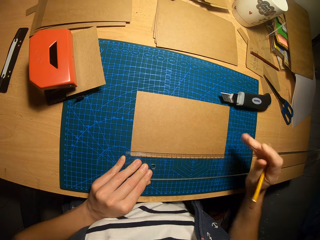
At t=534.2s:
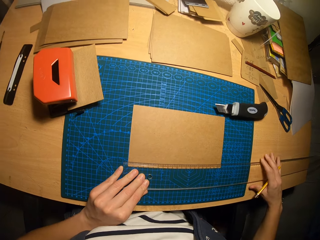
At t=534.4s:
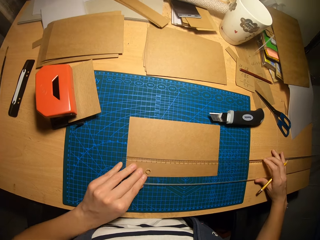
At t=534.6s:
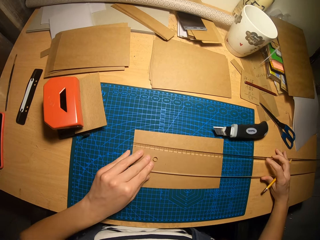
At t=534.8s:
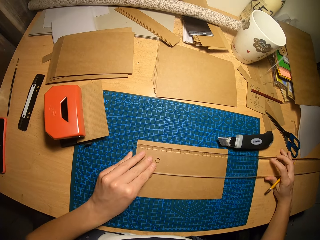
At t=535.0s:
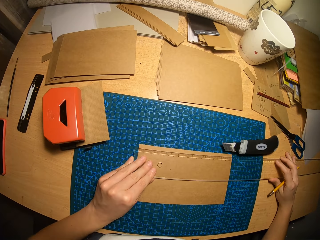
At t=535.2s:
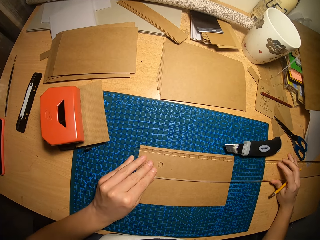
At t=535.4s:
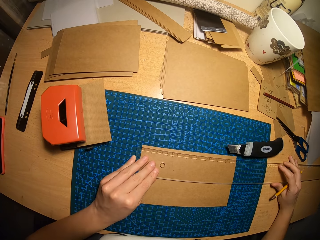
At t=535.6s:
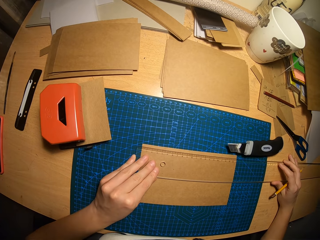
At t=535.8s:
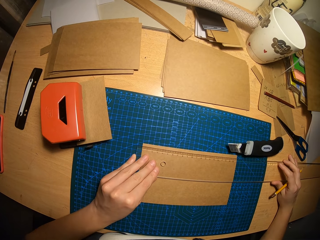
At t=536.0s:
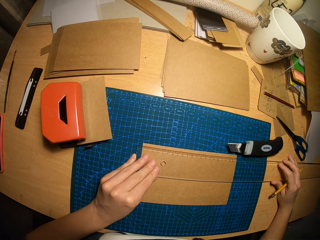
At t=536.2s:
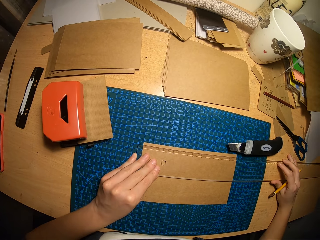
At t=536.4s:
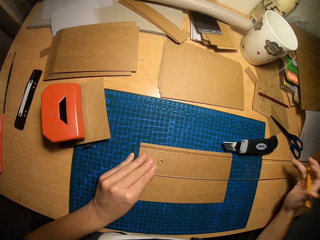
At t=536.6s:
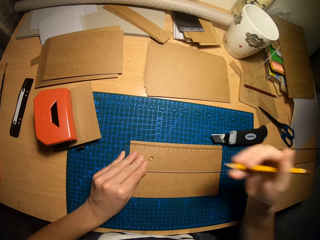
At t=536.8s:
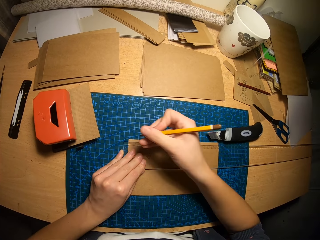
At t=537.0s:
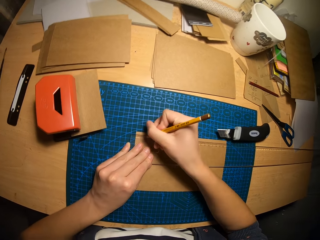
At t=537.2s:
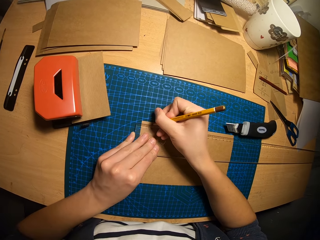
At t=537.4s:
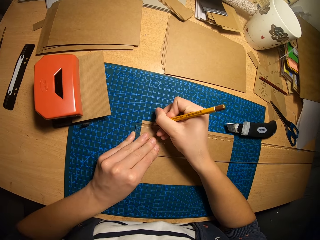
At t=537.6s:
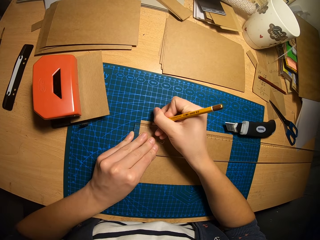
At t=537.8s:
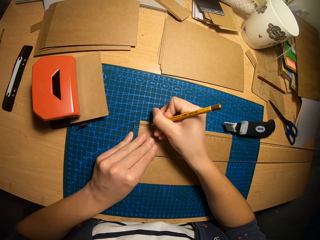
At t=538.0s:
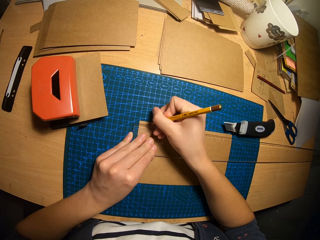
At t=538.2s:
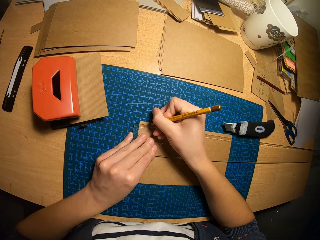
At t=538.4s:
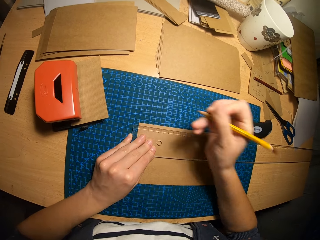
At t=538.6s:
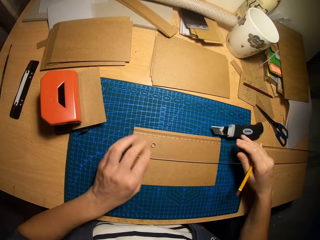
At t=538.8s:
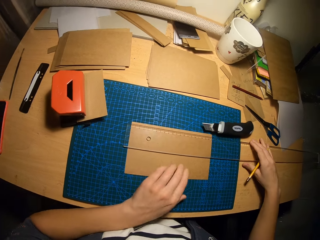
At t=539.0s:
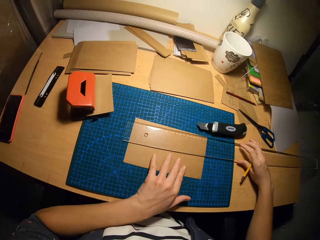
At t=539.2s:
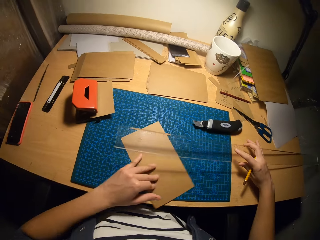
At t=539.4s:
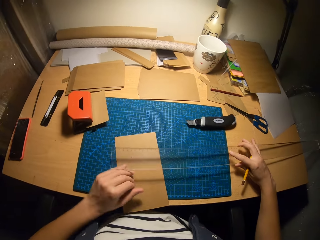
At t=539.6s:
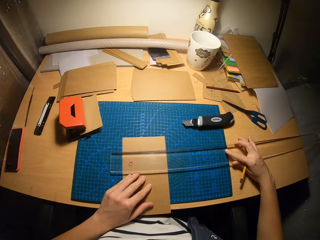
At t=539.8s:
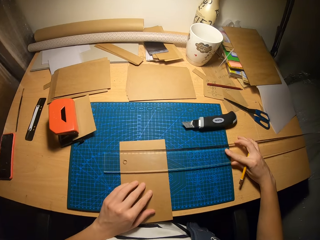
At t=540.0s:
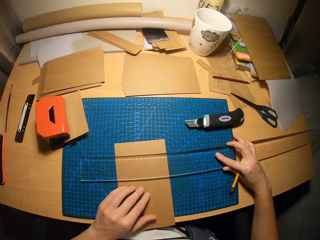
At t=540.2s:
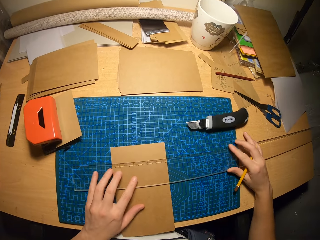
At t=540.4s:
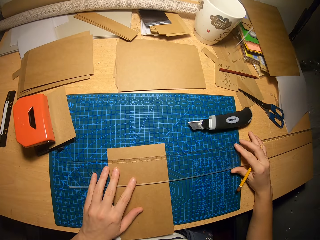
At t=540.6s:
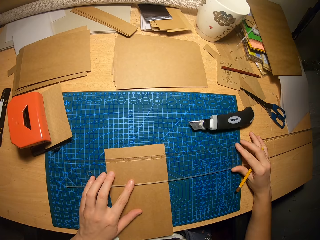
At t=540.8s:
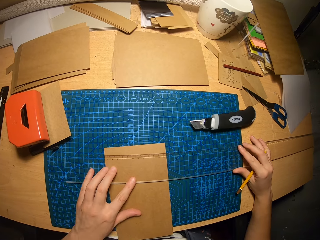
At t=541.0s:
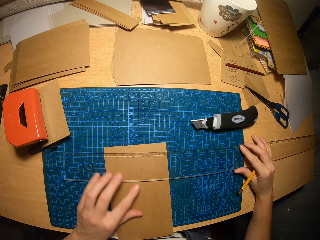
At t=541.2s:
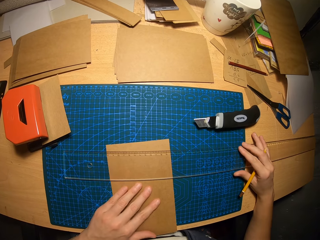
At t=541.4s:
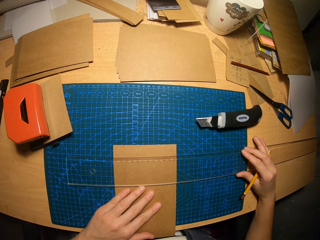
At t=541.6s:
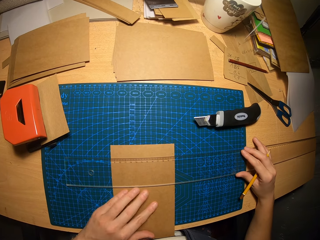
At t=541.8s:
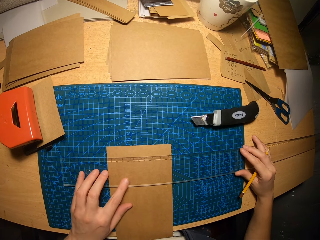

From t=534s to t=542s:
The camera wearer moves the ruler to the other side of the paper. He measures the other side of the paper with the ruler. He marks a point on the carton paper with the pencil. He turns the carton paper around on the table with his left hand. He lifts the ruler from the carton paper with his right hand. He places the ruler on the carton paper. He measures the other side of the paper with the ruler.

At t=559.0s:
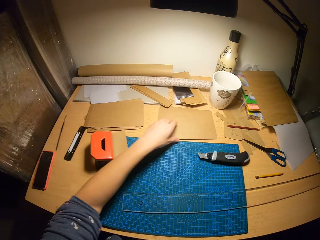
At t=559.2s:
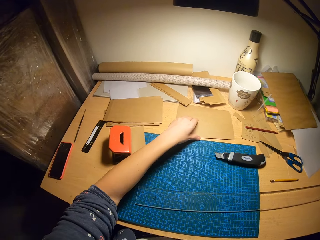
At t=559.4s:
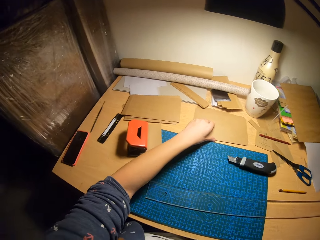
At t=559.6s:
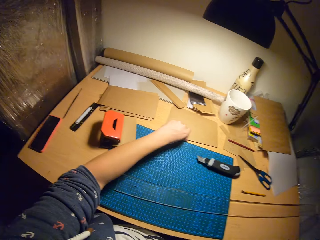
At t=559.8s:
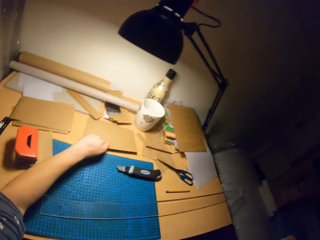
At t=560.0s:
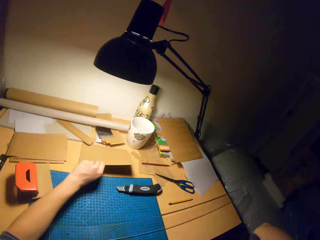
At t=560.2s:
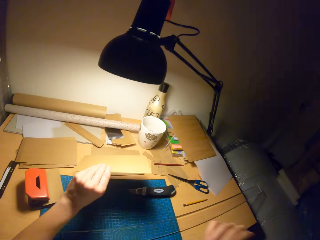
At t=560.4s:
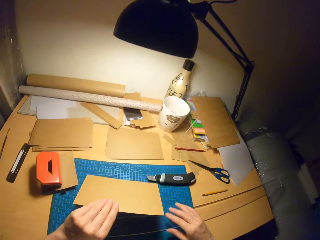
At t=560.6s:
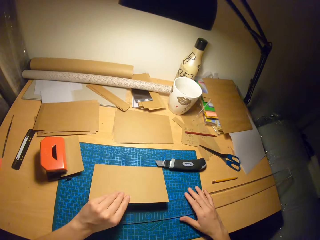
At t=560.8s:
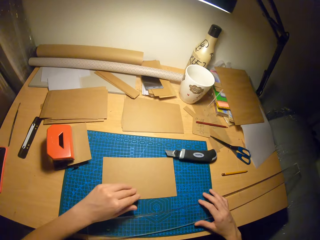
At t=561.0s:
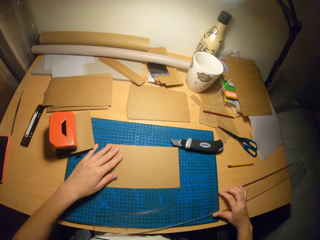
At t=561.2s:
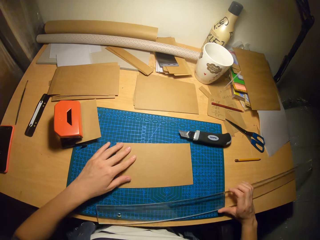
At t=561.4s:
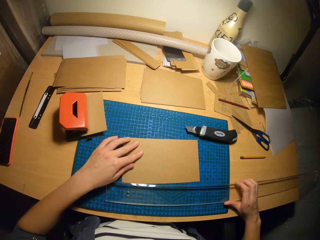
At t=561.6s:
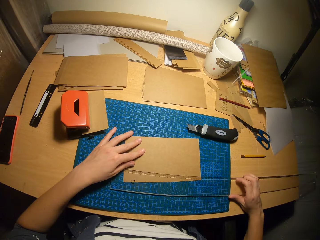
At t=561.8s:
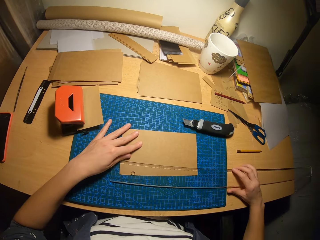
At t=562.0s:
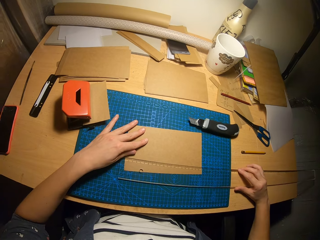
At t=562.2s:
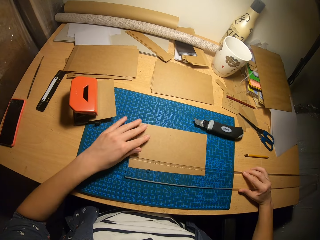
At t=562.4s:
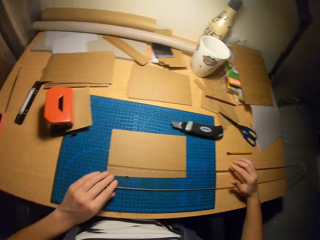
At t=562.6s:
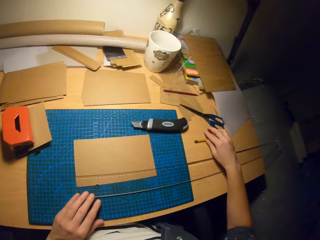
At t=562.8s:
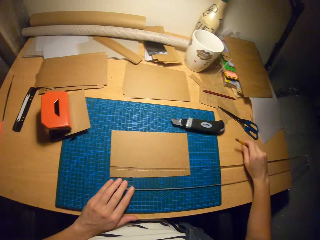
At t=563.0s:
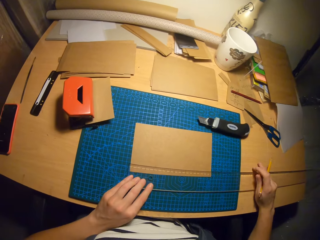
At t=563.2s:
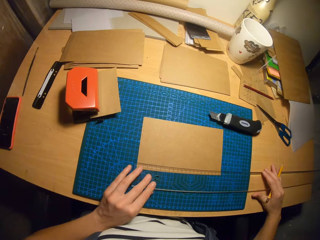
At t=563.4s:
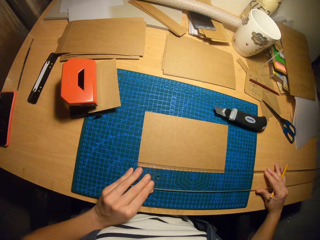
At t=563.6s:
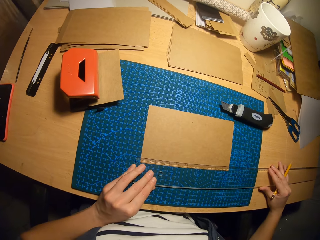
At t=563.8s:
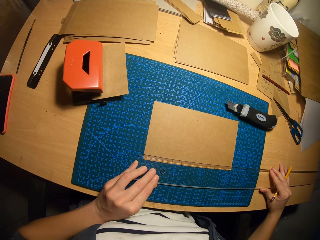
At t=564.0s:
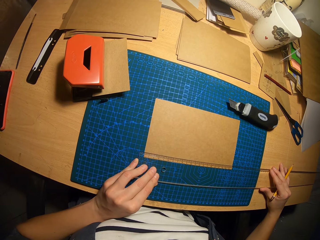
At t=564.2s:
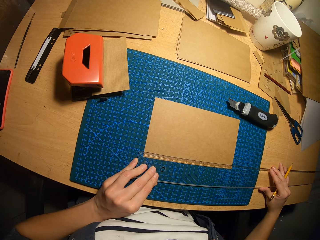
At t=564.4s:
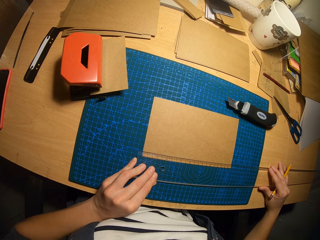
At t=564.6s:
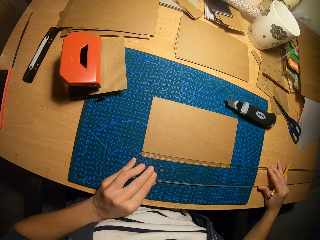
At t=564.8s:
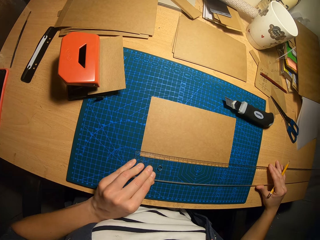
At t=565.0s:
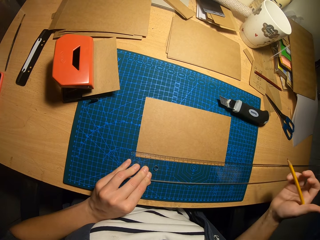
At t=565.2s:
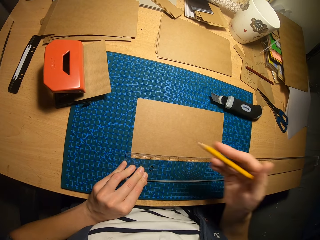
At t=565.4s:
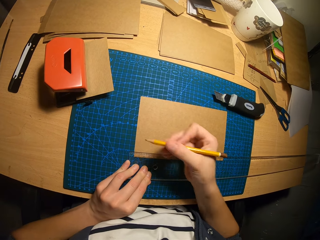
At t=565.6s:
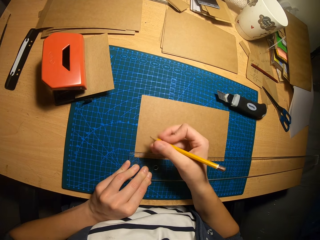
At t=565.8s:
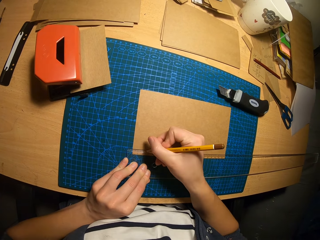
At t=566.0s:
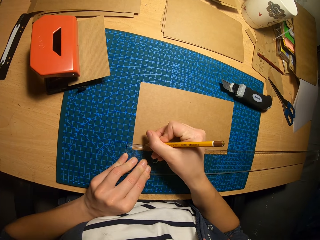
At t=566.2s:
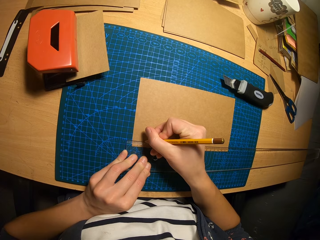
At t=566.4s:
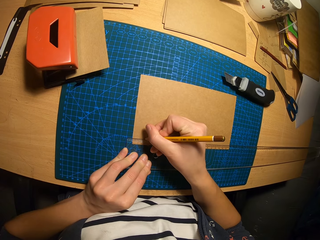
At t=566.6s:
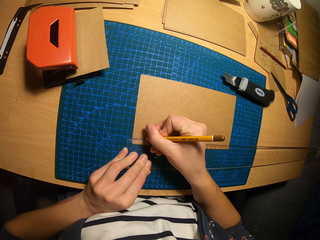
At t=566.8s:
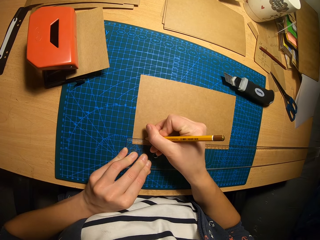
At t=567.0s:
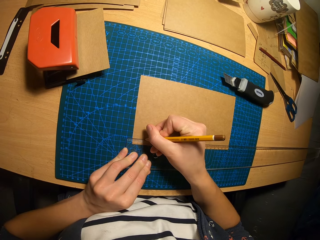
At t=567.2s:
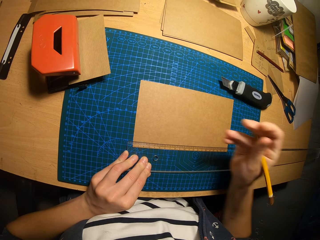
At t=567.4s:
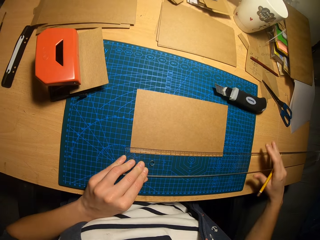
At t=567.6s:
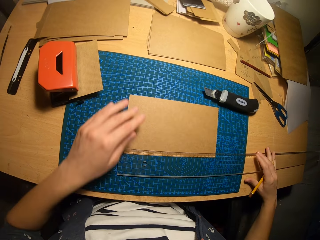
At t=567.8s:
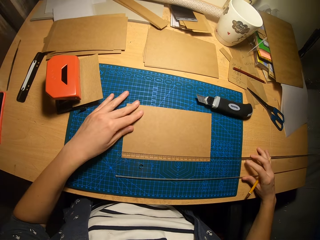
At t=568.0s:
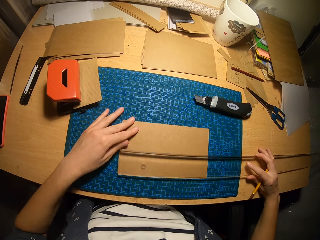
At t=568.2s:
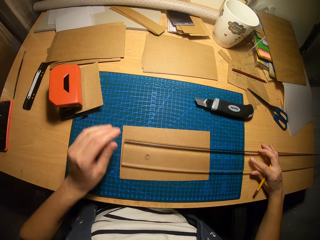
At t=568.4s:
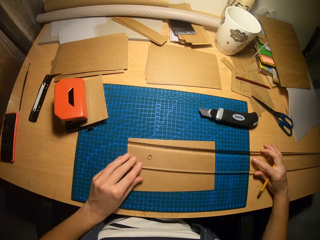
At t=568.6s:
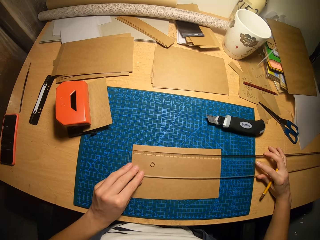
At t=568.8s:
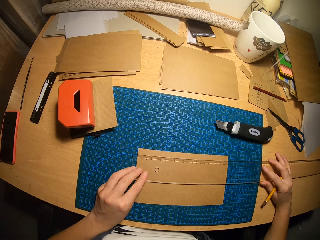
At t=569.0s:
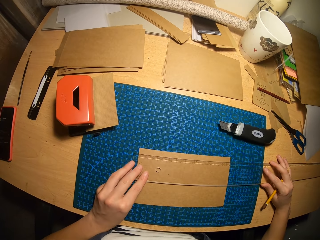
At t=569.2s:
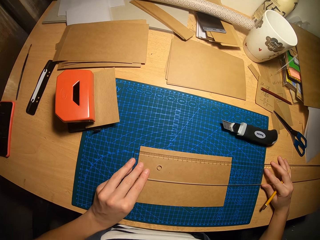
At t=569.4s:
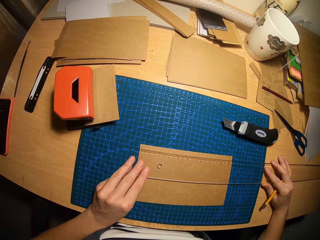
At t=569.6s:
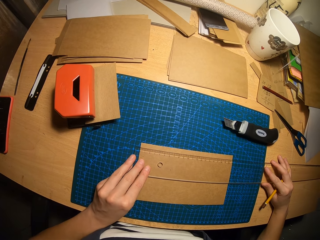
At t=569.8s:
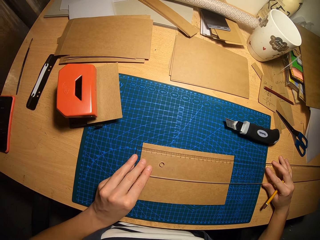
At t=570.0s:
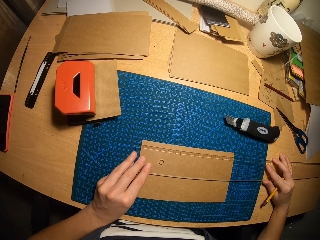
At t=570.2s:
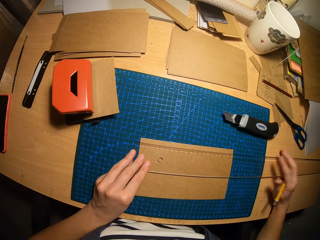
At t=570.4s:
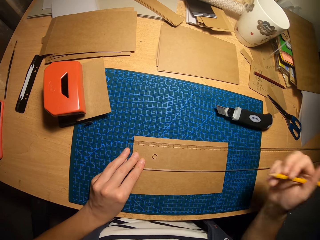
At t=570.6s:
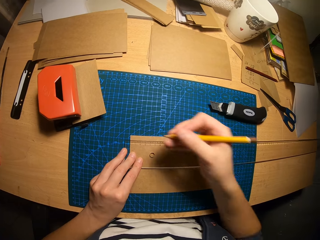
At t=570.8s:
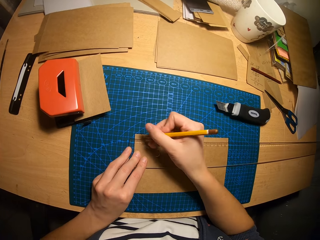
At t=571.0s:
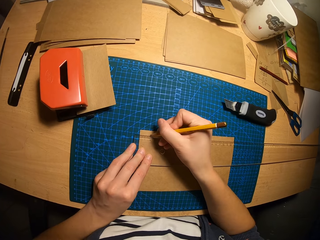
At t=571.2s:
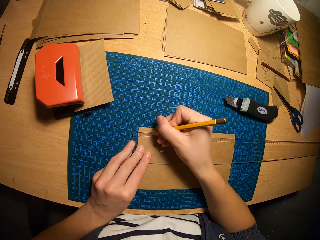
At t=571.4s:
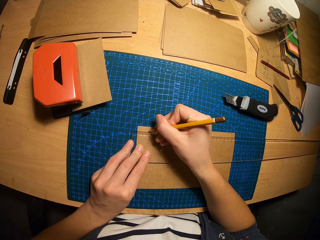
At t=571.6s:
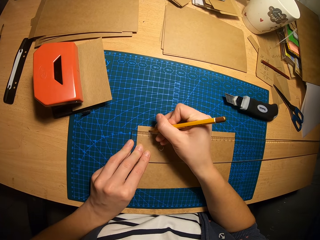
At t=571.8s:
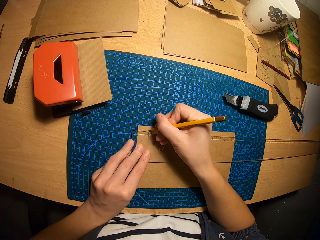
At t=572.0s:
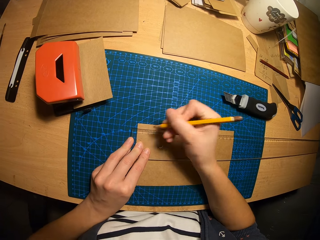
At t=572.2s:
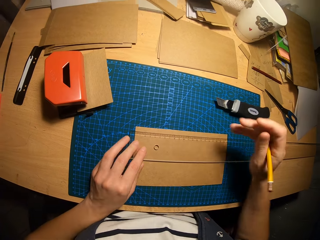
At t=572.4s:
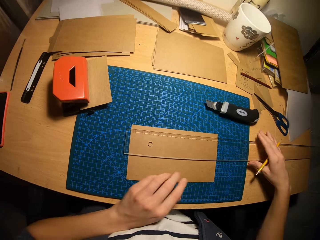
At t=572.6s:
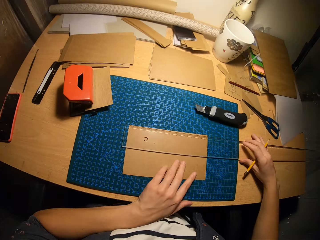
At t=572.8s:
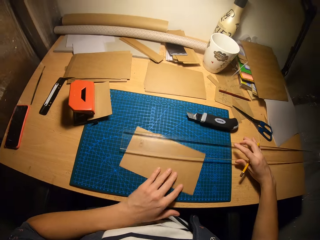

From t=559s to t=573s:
The camera wearer picks up a carton paper from a pile of carton papers on the table with his left hand. He drops the carton paper on the table. He moves the ruler on the table with his right hand. He adjusts the carton paper on the table with his left hand. He picks up the ruler from the table with his right hand. He places the ruler over the carton paper. He picks up the pencil from the table with his right hand. He adjusts the angle of the ruler on the paper. He marks a point on the carton paper with the pencil. He moves the carton paper slightly down with his left hand. He picks up the ruler from the carton paper with his right hand. He places the ruler on the carton paper. He adjusts the angle of the ruler. He marks a point on the carton paper with the pencil. He picks up the ruler from the carton paper with his right hand.
